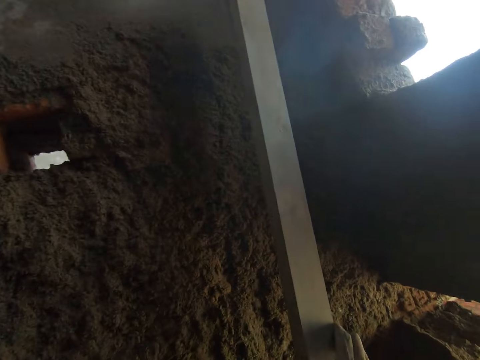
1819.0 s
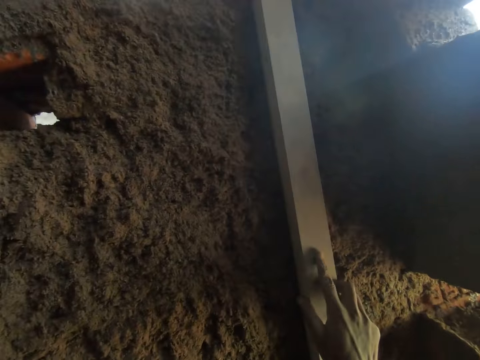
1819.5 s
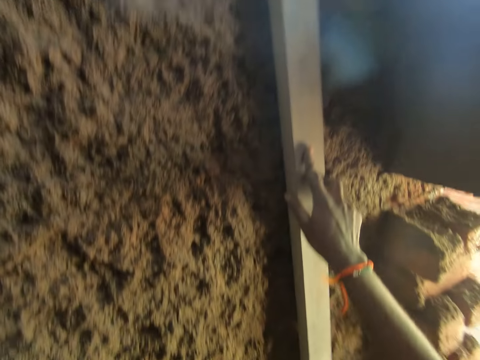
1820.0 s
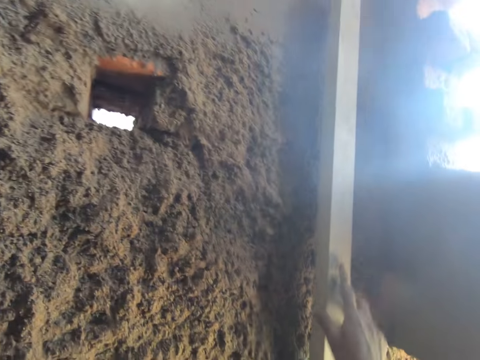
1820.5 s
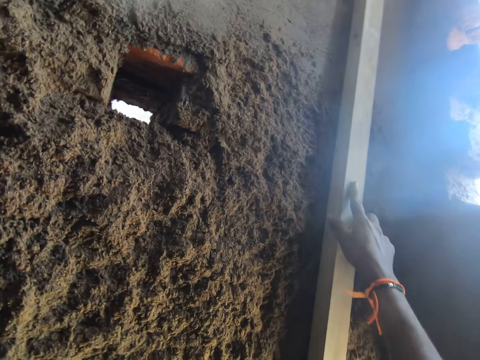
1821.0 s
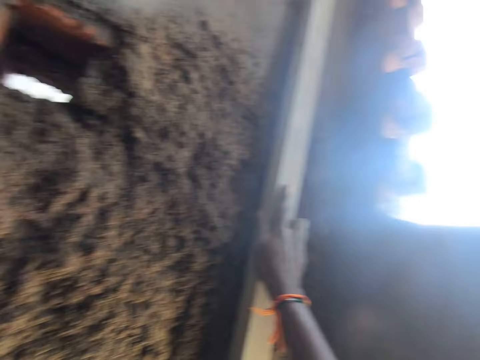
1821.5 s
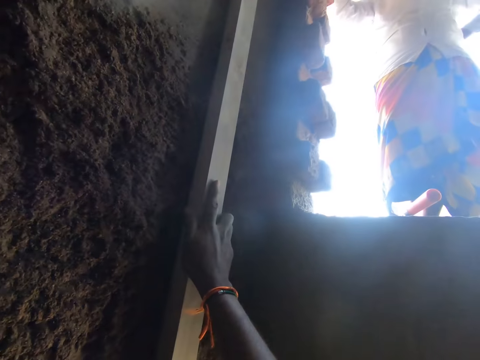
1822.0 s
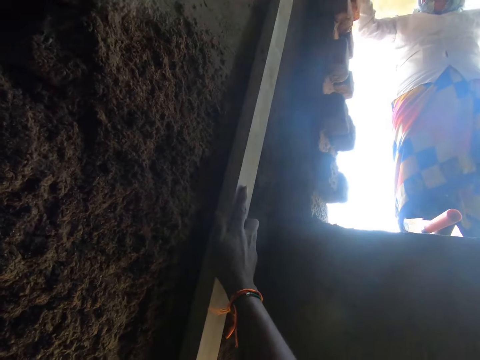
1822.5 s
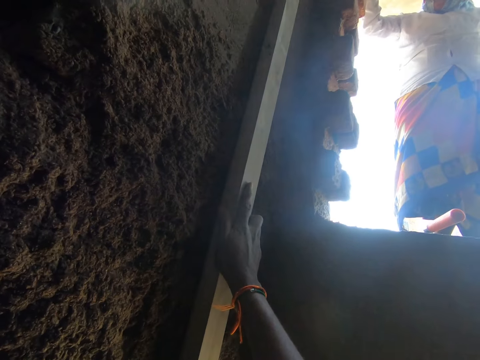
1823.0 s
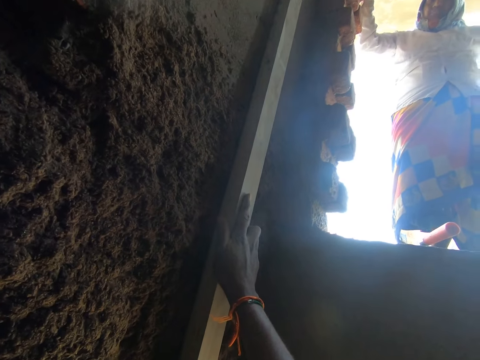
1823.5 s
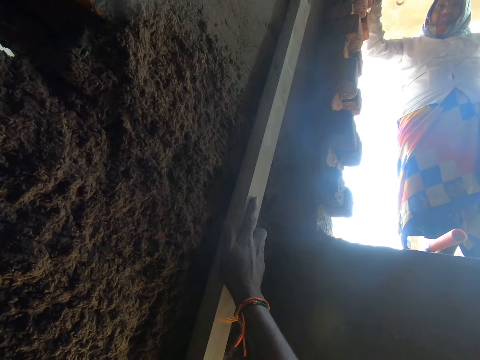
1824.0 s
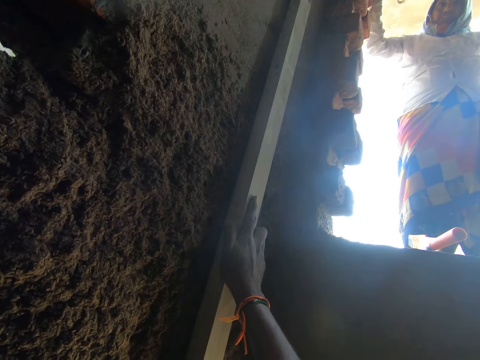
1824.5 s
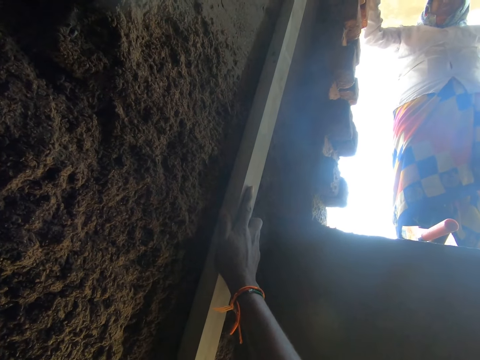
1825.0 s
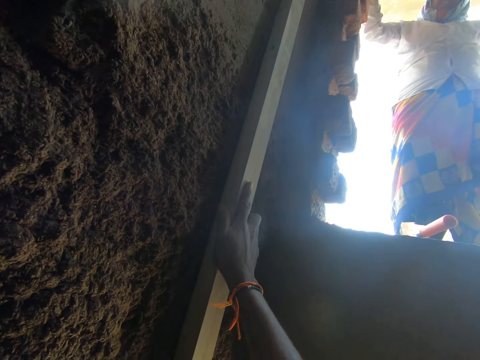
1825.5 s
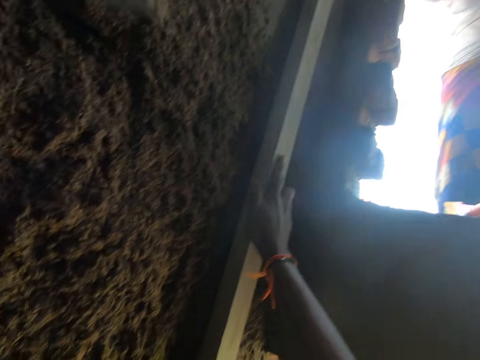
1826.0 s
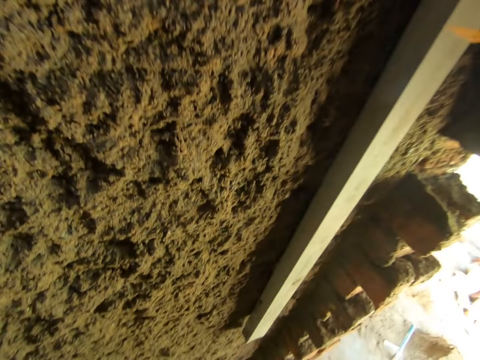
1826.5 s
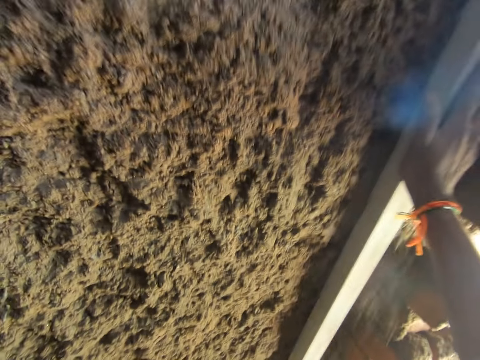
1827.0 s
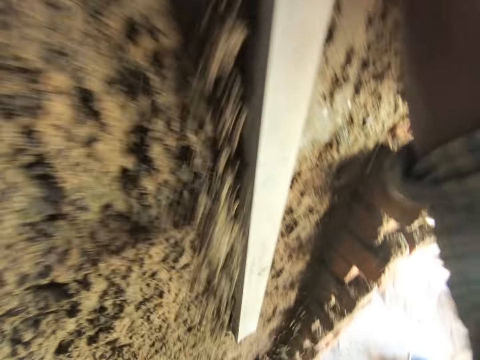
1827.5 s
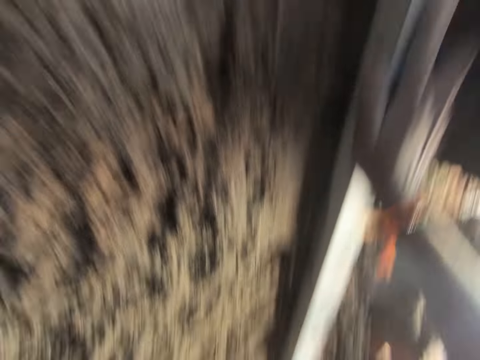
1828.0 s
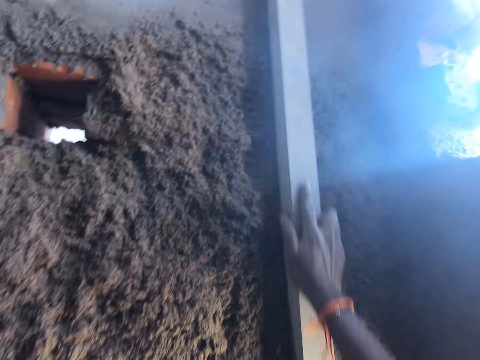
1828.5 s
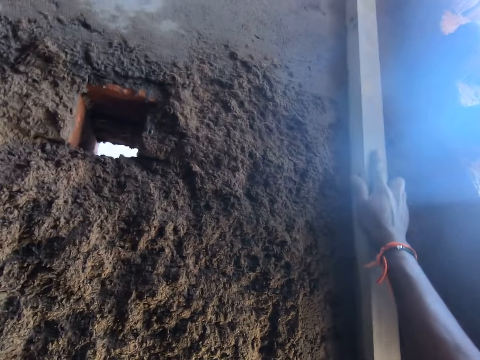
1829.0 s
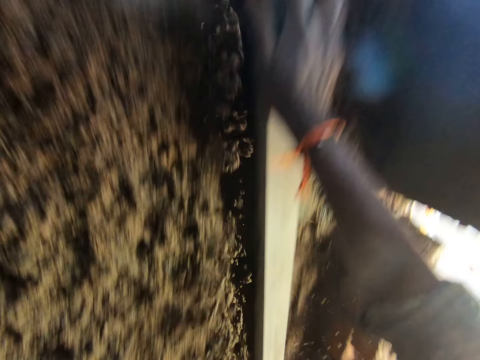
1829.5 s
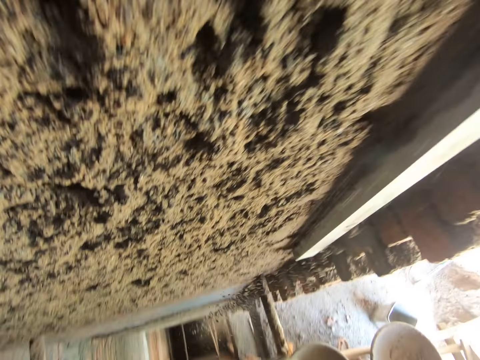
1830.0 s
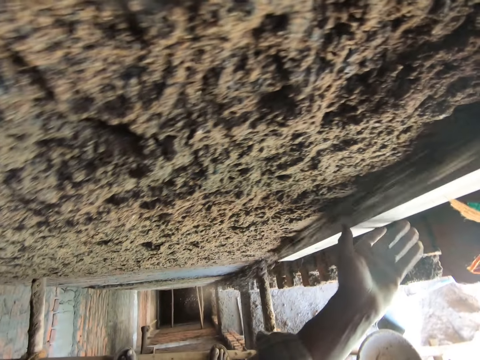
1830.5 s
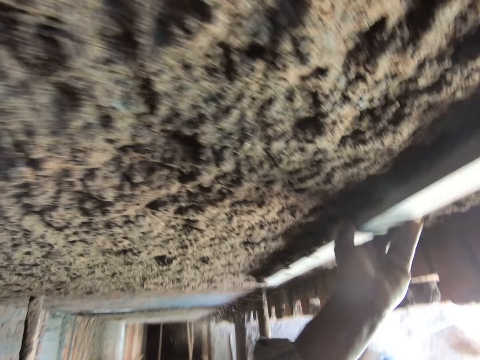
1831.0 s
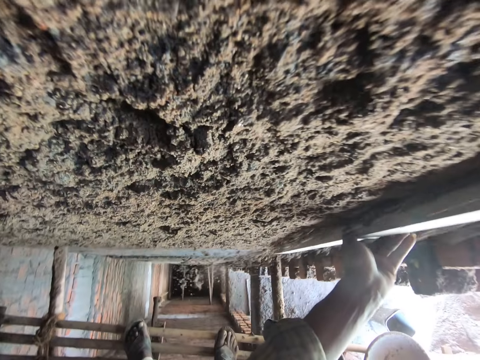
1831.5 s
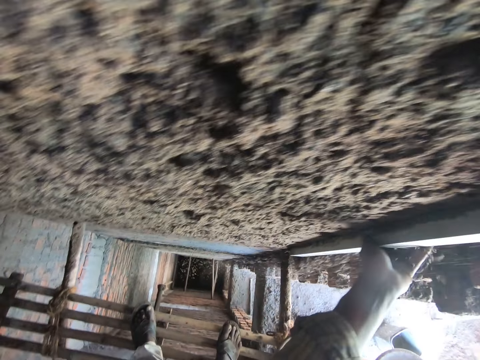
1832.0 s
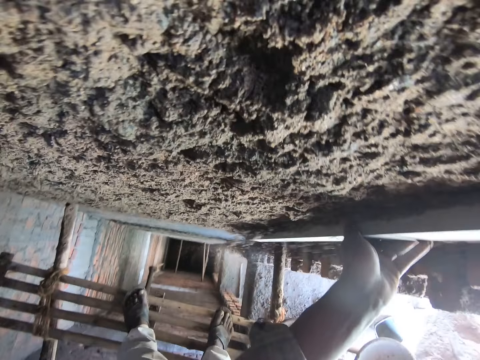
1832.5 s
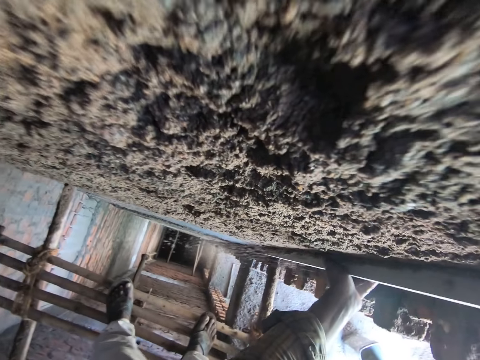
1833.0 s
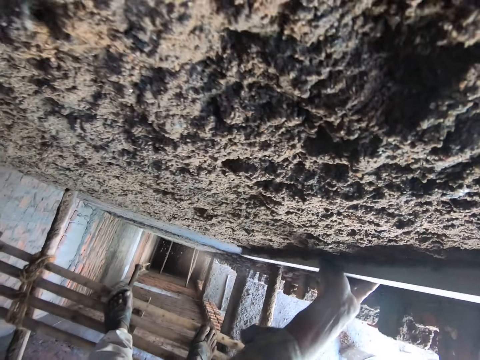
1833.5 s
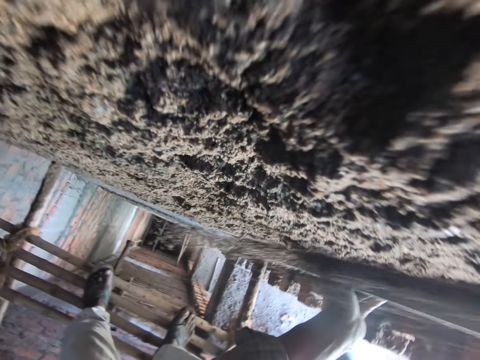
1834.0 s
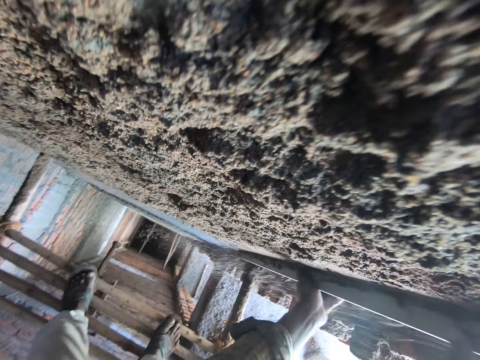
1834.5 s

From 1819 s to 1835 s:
The camera wearer puts the timber on the wall. He interacts with the woman on top of the wall. He smoothens the clay on the wall with the rod using his right hand. He smoothens the clay on the wall with the rod using both hands.

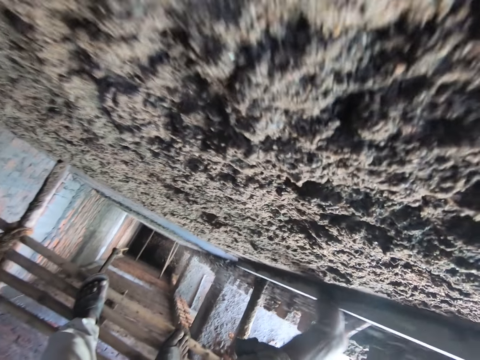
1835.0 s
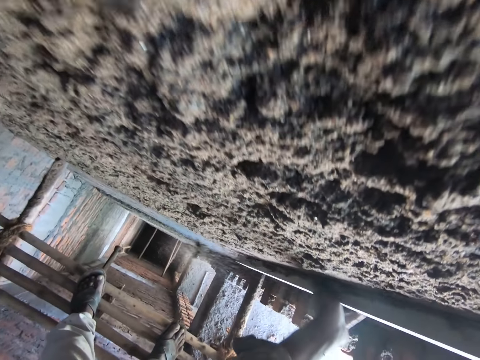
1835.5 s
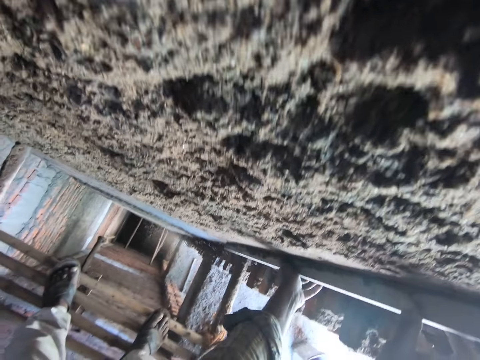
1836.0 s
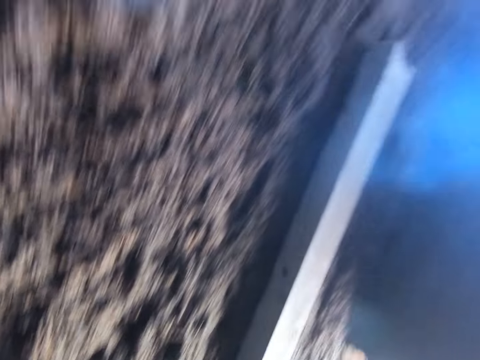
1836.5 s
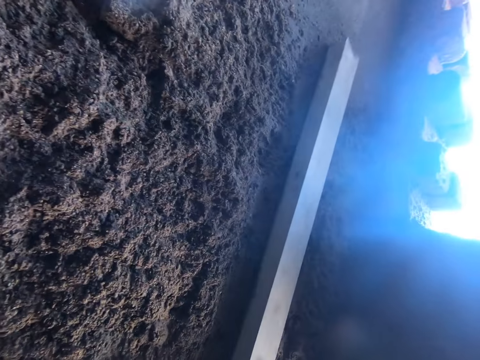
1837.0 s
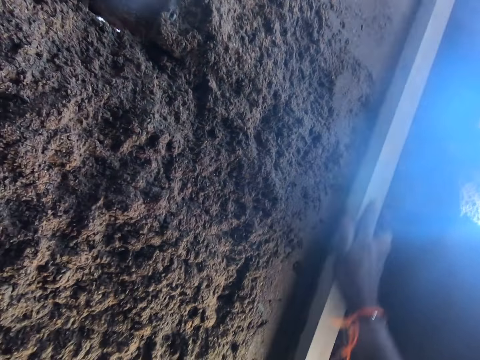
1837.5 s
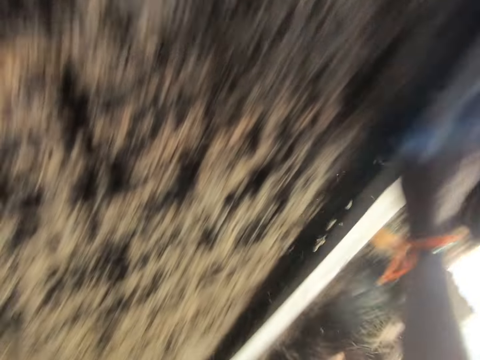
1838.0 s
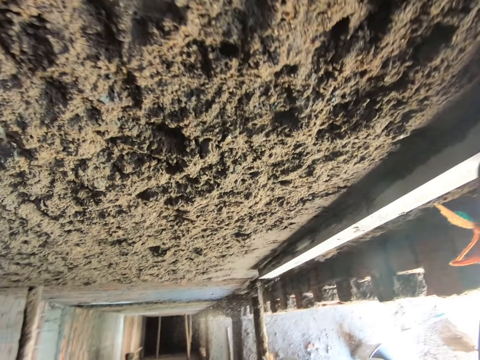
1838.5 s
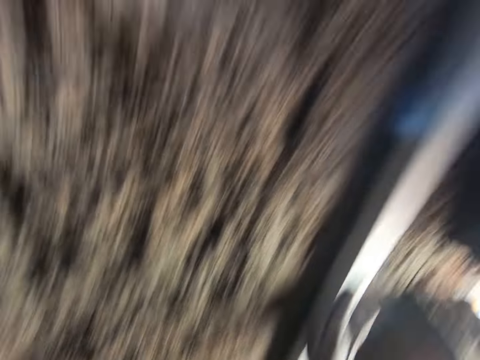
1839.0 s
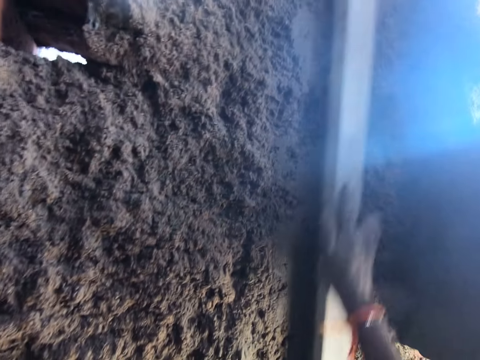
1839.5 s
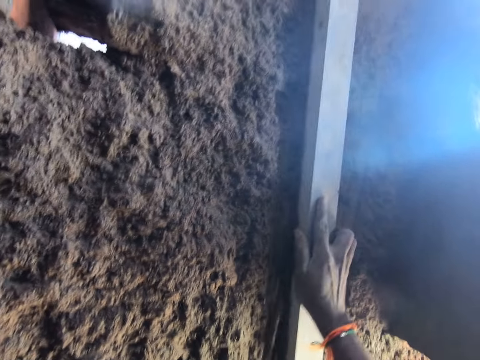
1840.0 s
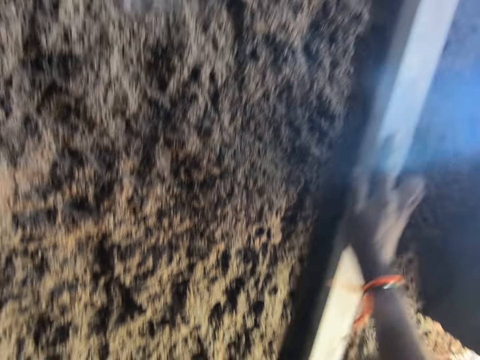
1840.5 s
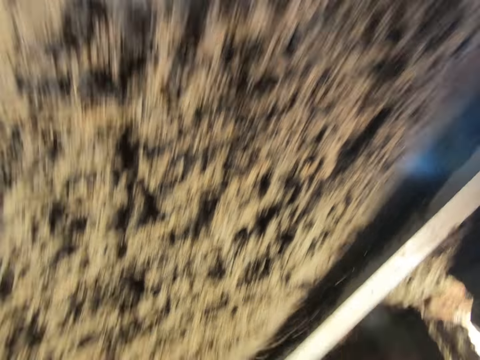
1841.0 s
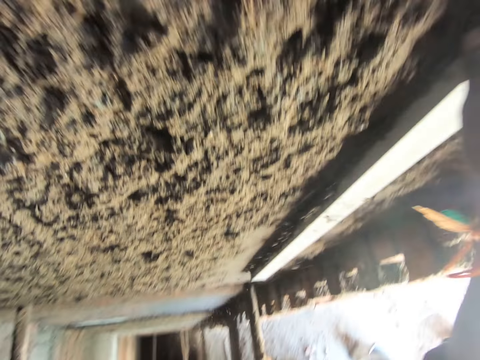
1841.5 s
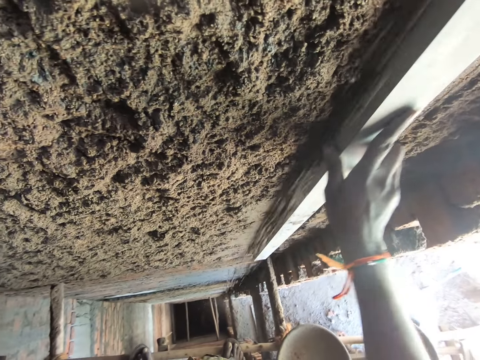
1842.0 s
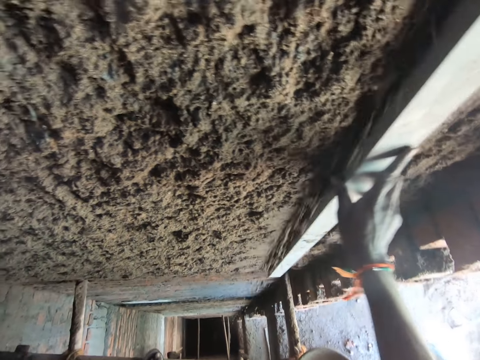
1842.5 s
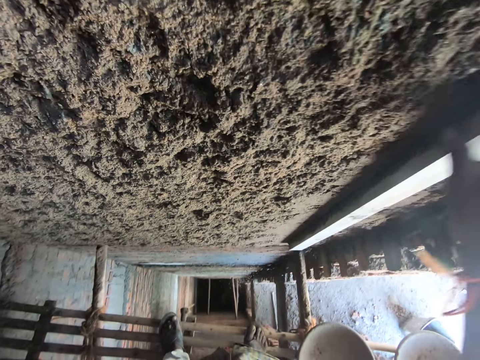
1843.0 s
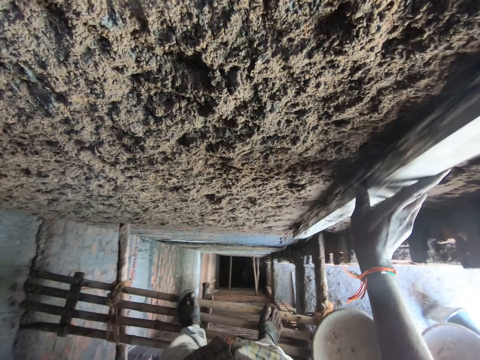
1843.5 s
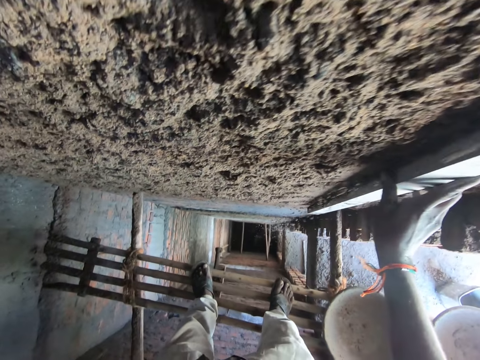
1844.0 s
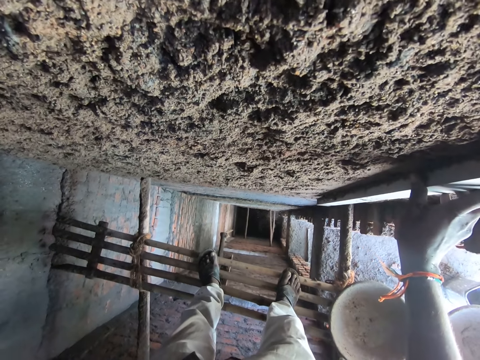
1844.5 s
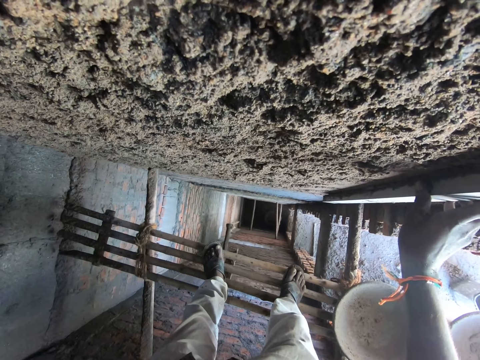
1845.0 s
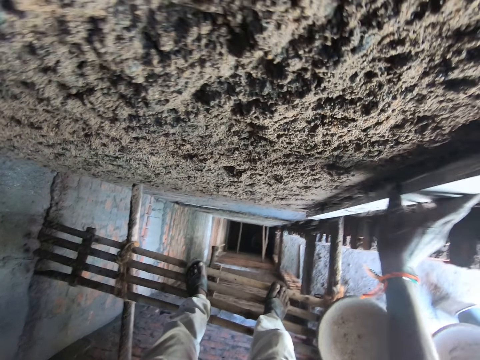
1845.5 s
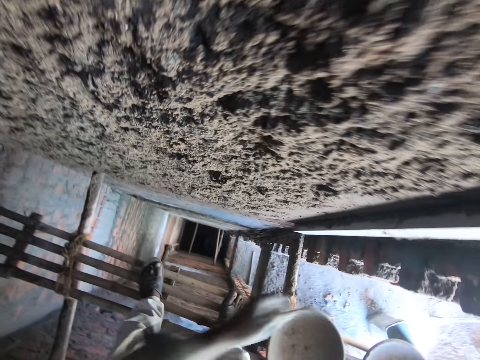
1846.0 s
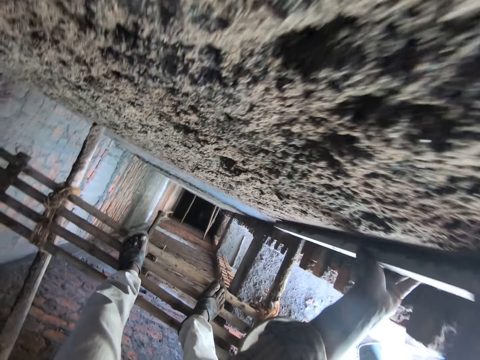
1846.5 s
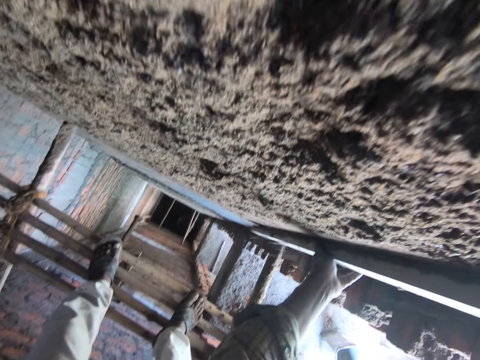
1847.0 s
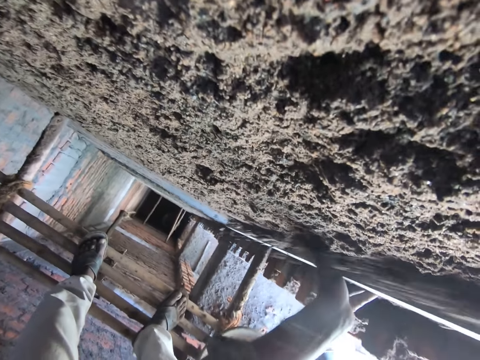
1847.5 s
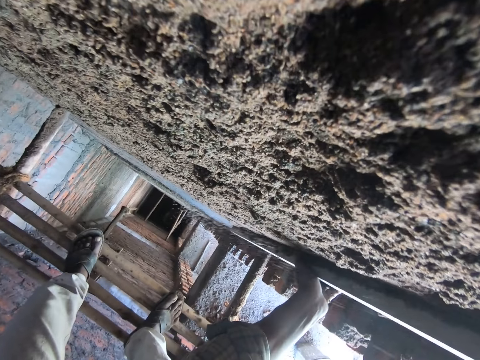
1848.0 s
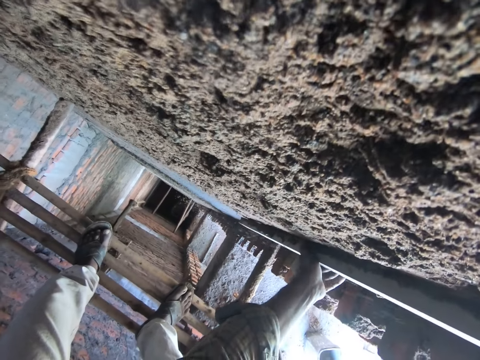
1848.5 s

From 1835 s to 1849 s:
The camera wearer smoothens the clay on the wall with the rod using his right hand. He smoothens the clay on the wall with the rod using both hands.
